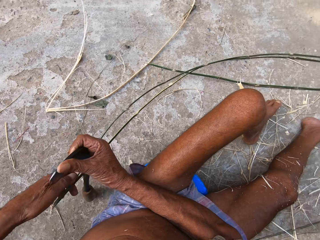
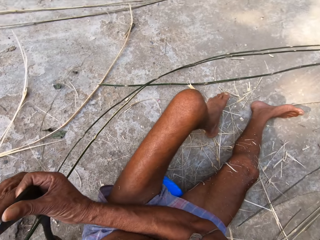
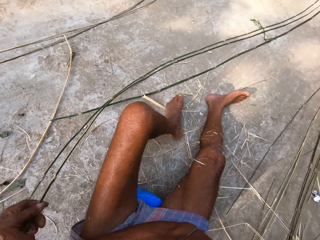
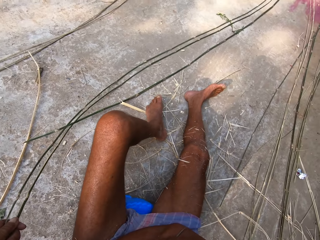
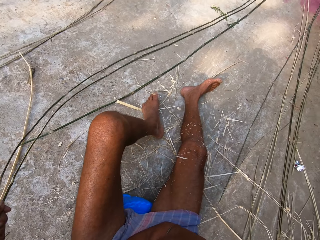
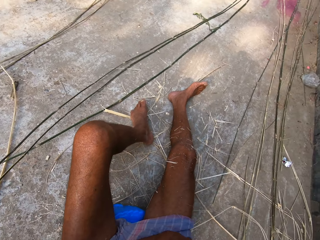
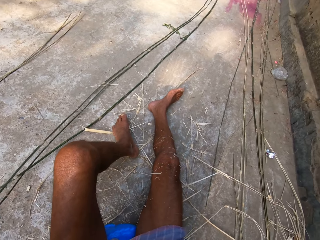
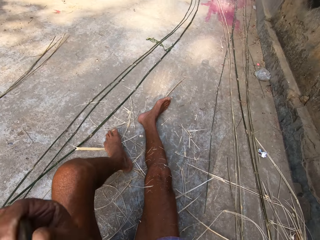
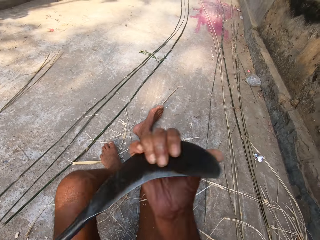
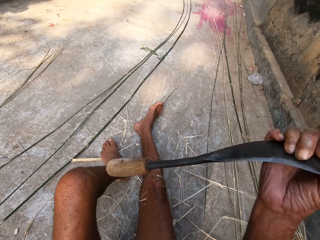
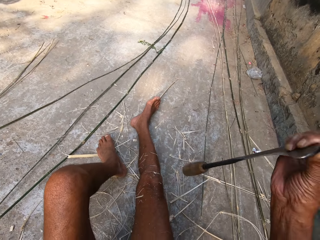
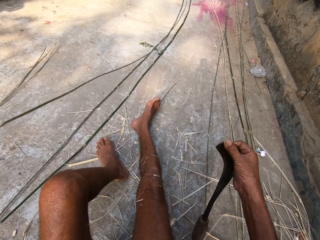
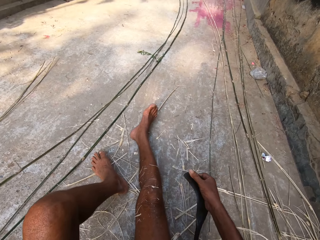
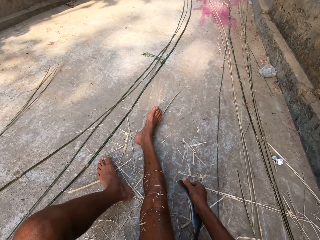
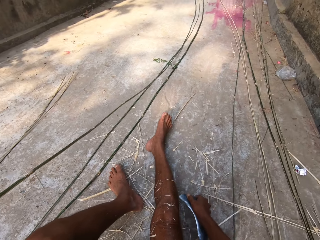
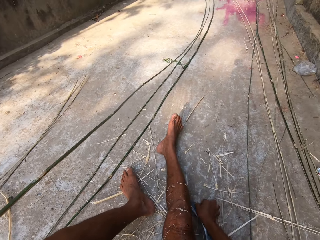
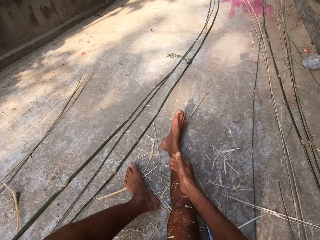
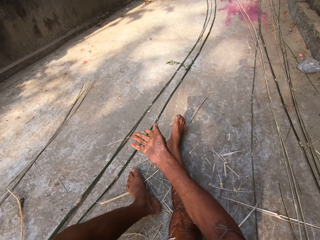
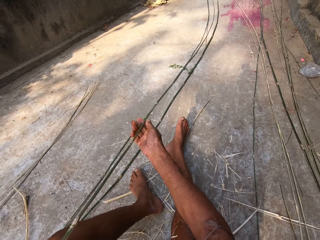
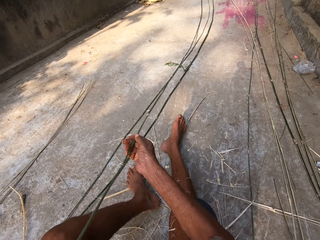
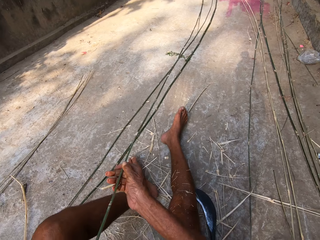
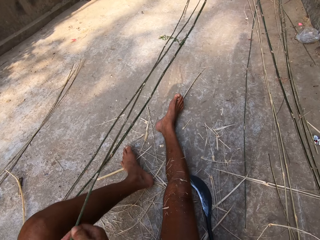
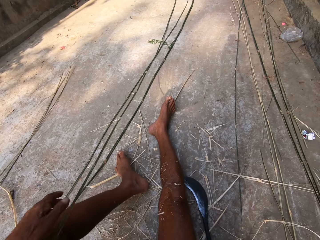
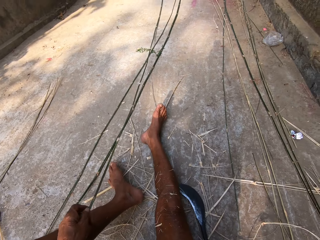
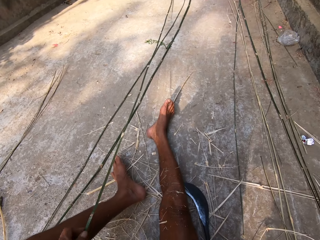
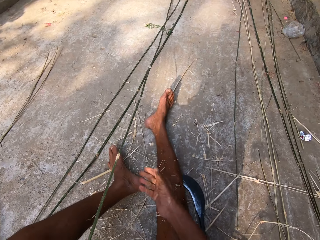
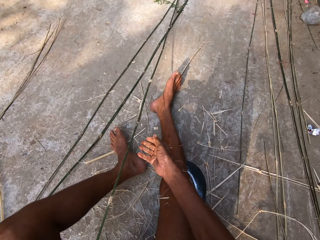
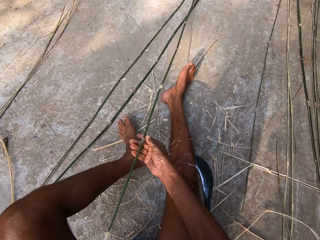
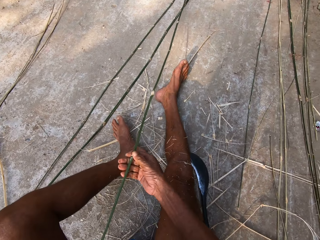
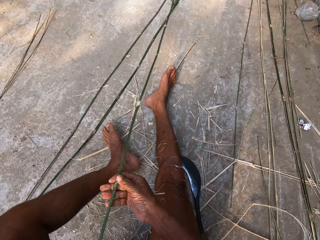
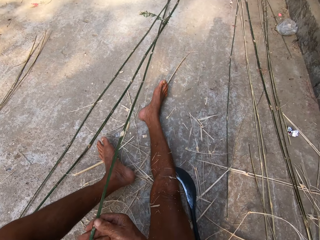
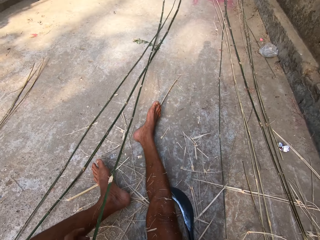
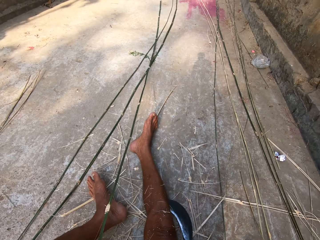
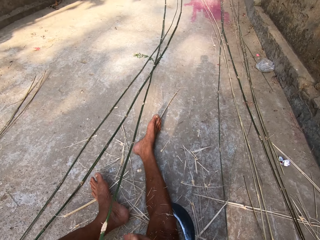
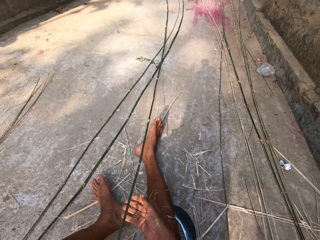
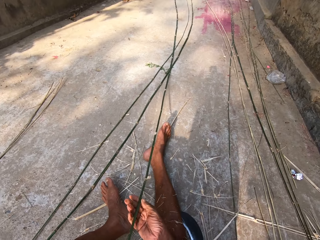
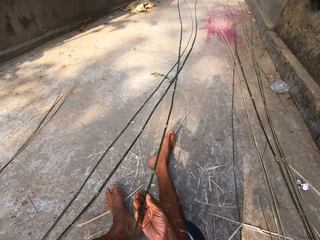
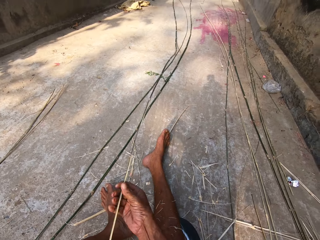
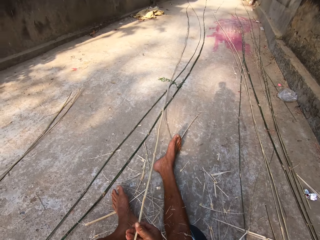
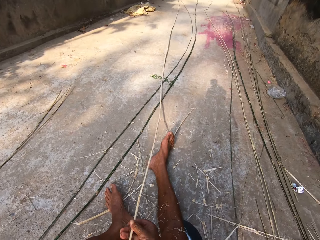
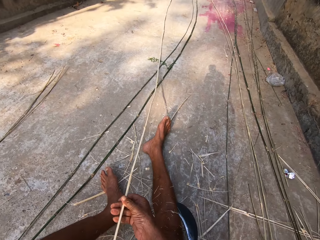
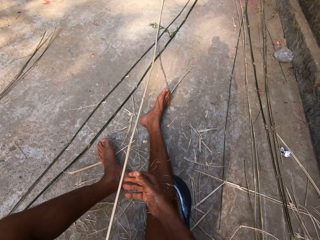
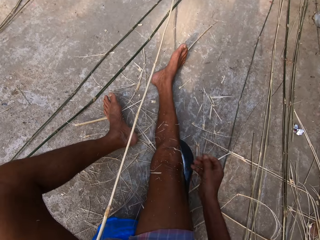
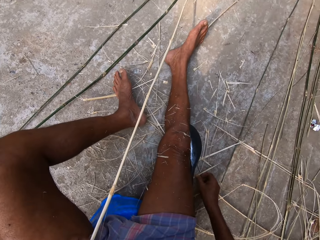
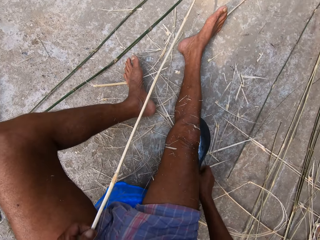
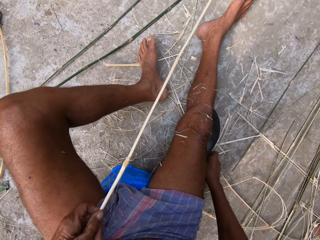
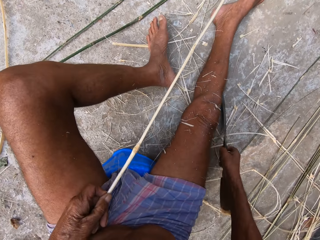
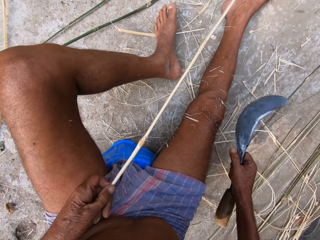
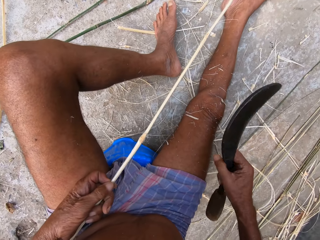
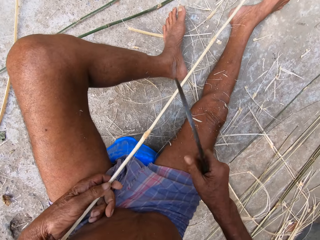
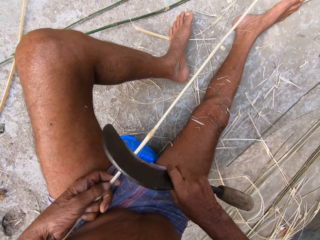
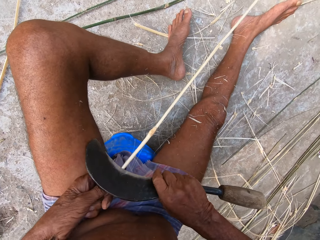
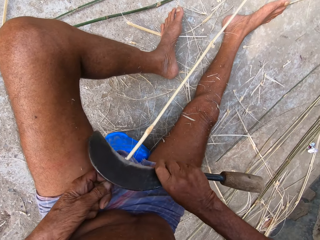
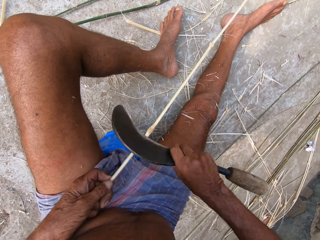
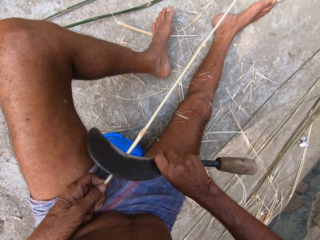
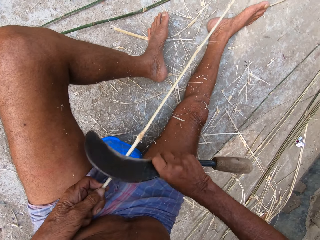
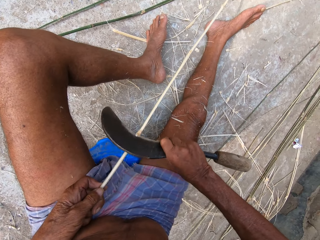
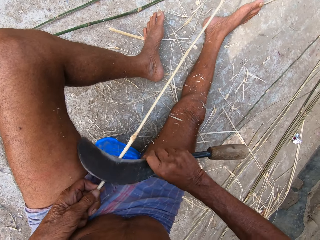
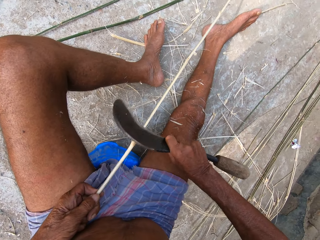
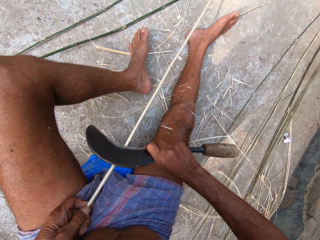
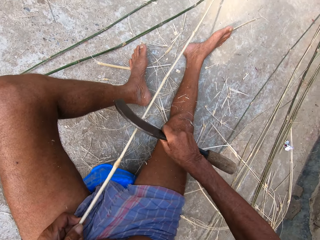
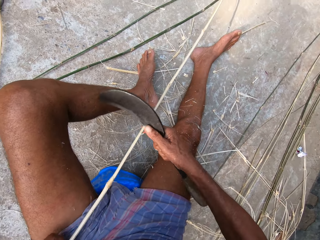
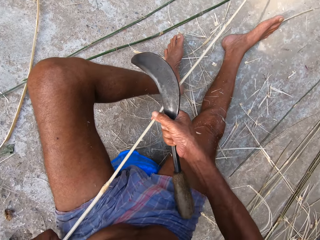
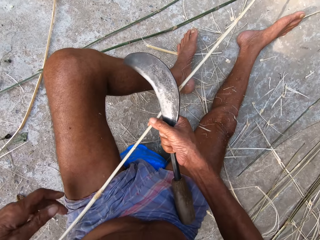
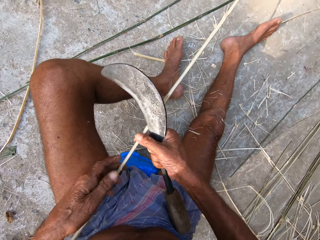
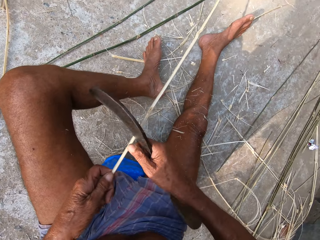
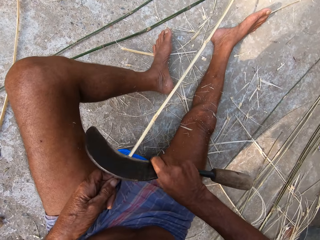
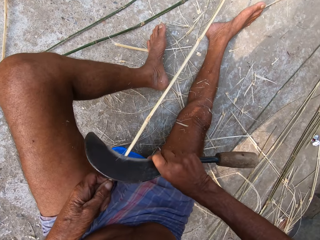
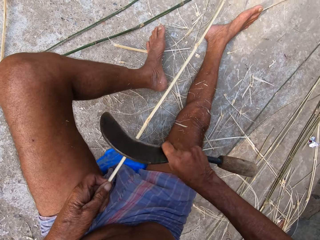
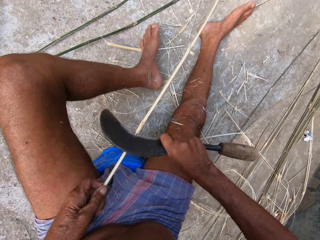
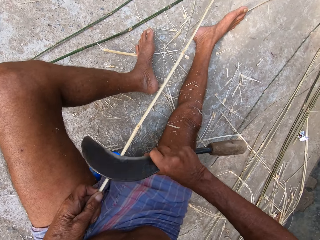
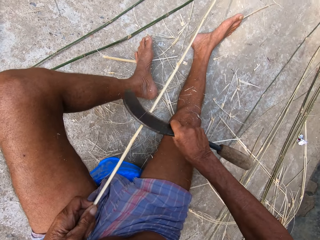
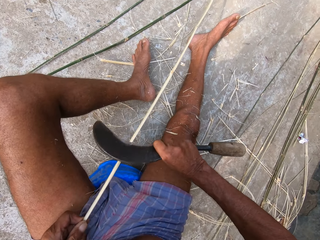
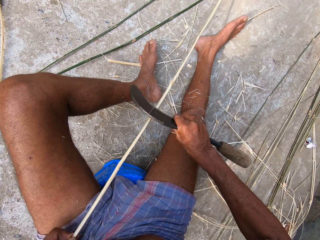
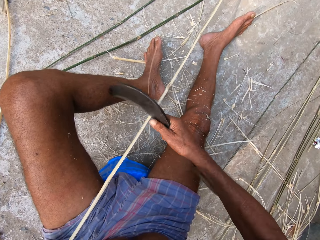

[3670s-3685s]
The camera wearer drops the scraping knife on the ground with his right hand. He drags a bamboo strip on the ground with his hands. He flips over the bamboo strip with his hands. He picks up the scraping knife from the ground with his right hand. He scrapes the bamboo strip in his left hand with the scraping knife in his right hand.

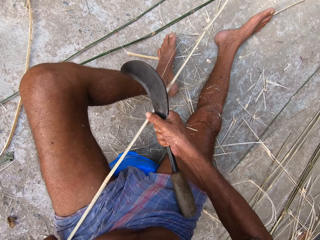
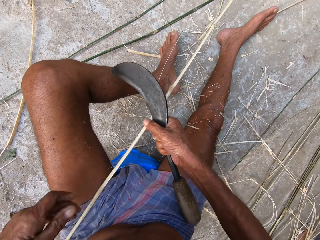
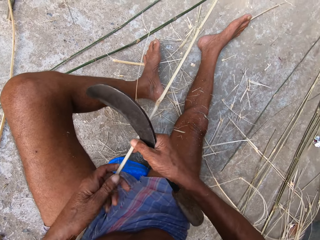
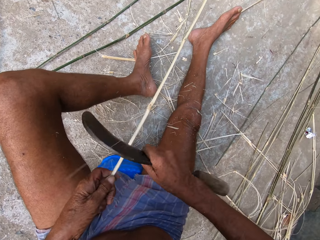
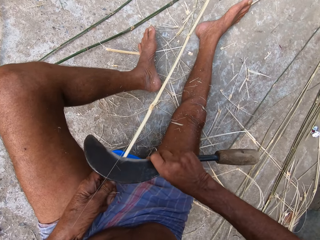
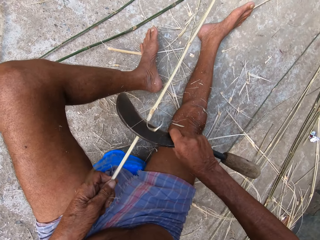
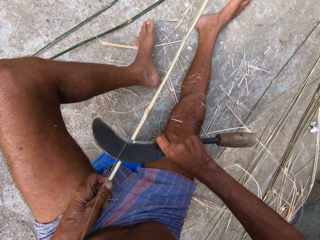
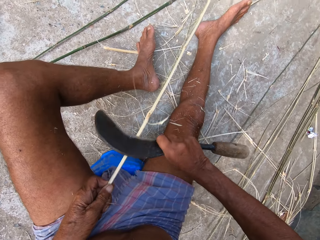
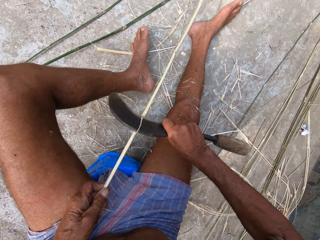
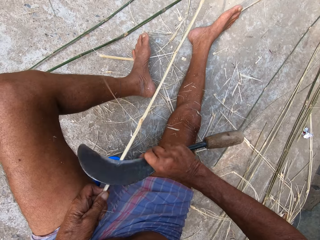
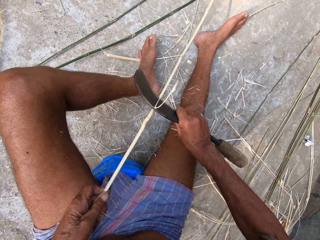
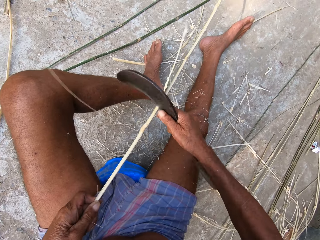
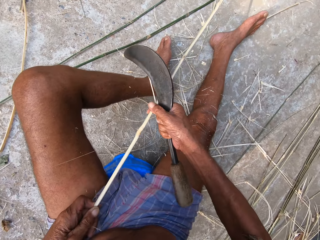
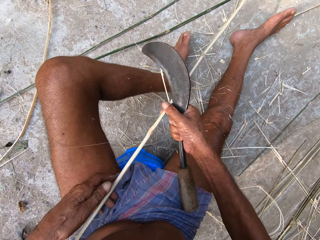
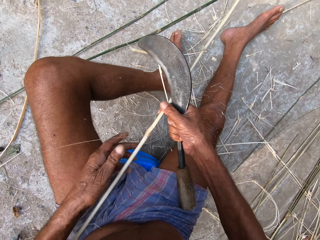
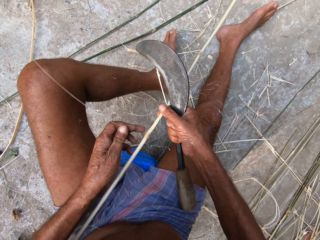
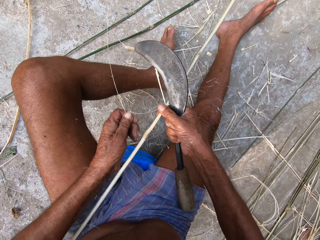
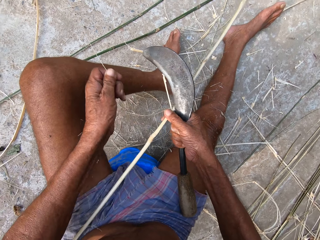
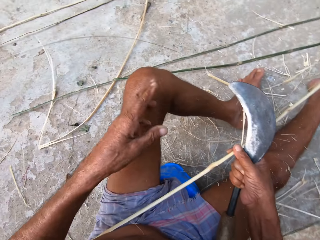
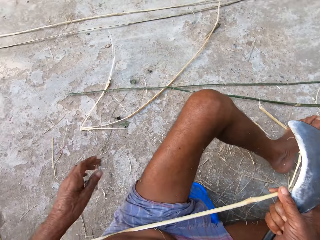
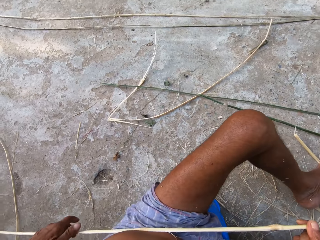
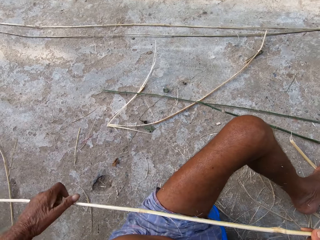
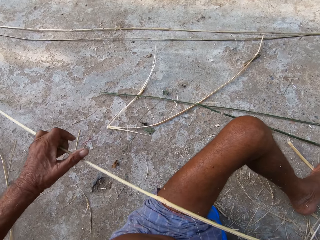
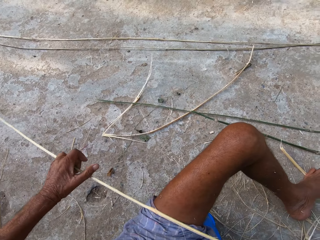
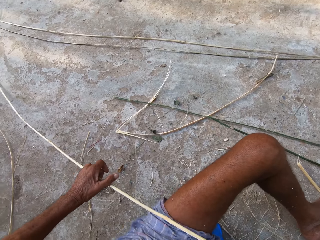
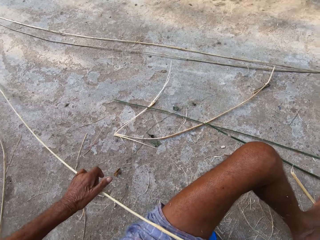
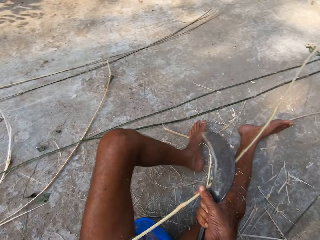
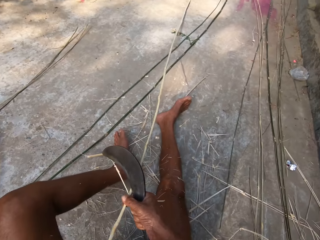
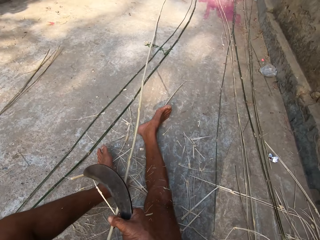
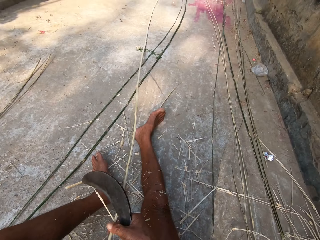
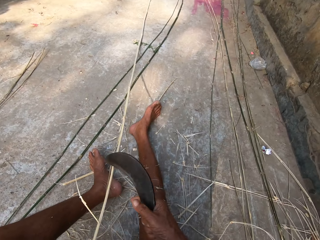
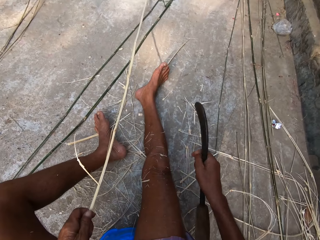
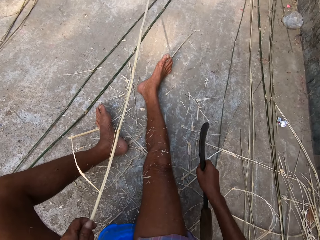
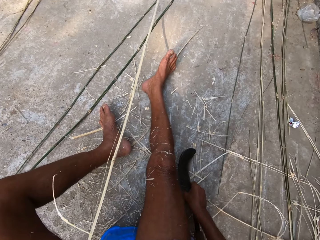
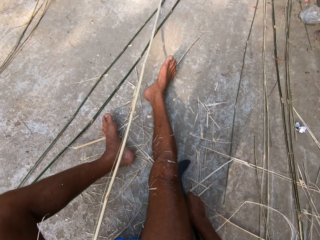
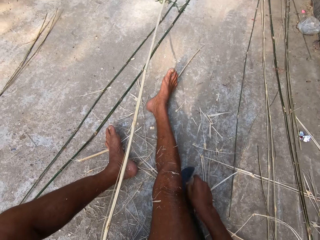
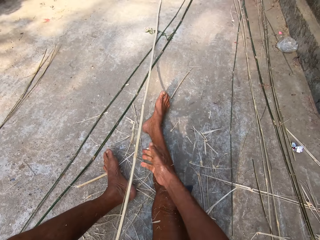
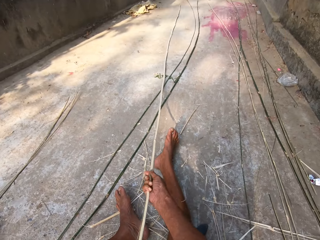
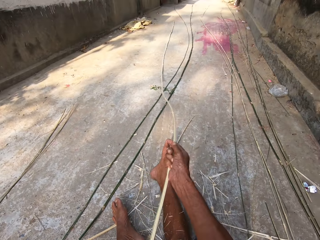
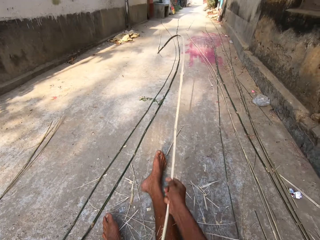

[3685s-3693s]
The camera wearer moves the stick. He drops the scraping knife on the ground with his right hand. He flips the bamboo strip with his hands.
